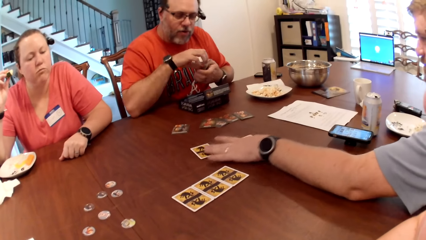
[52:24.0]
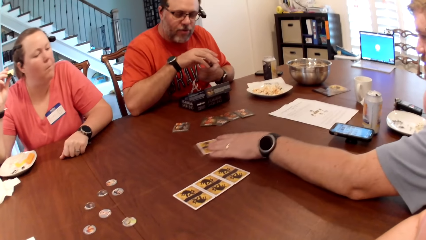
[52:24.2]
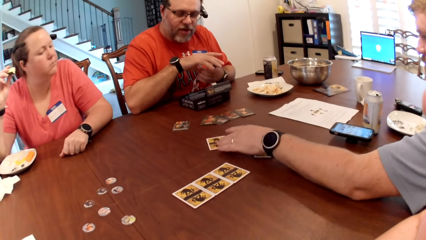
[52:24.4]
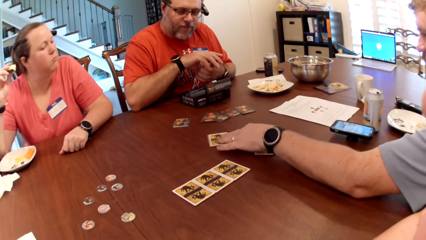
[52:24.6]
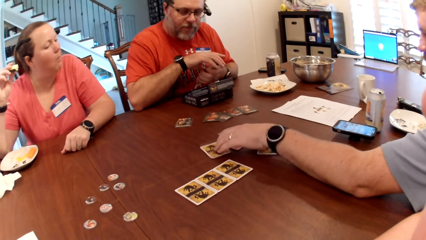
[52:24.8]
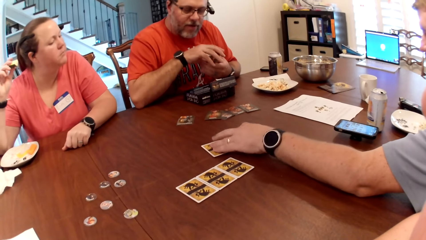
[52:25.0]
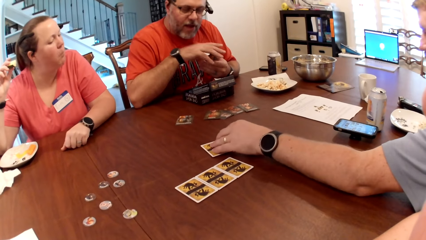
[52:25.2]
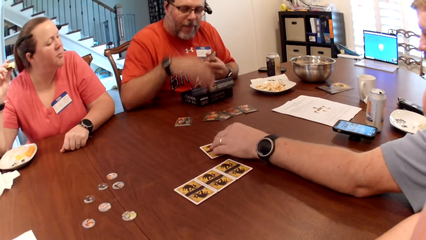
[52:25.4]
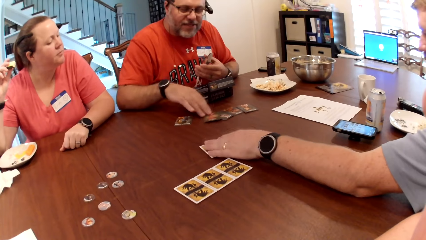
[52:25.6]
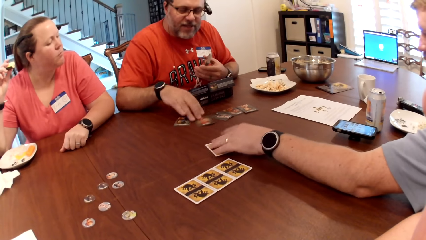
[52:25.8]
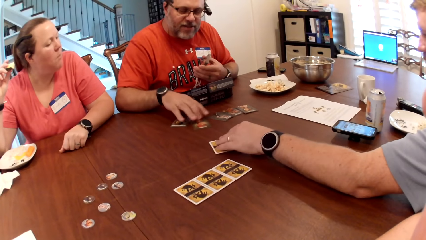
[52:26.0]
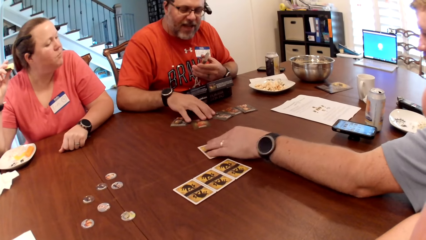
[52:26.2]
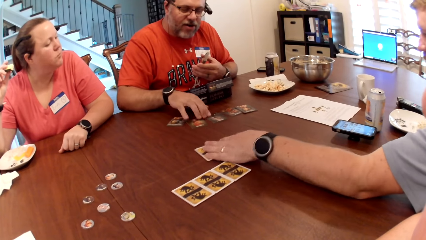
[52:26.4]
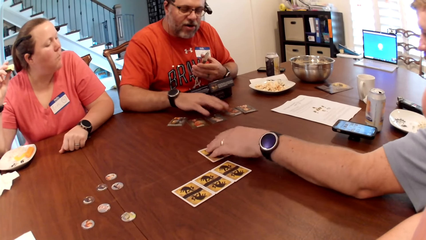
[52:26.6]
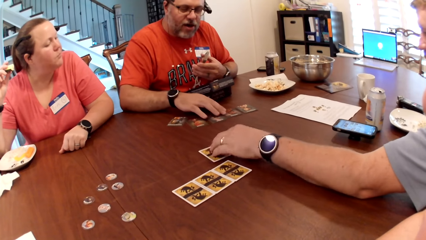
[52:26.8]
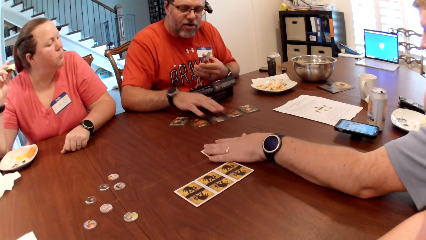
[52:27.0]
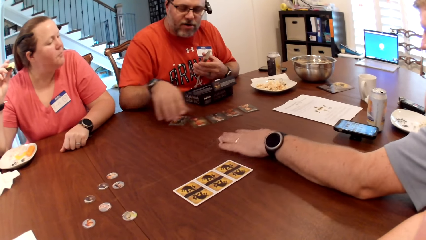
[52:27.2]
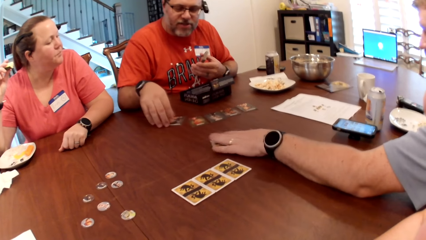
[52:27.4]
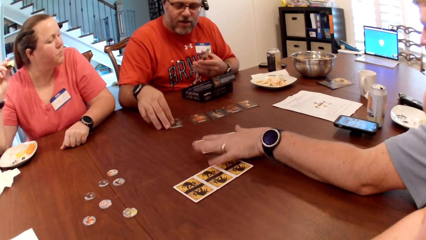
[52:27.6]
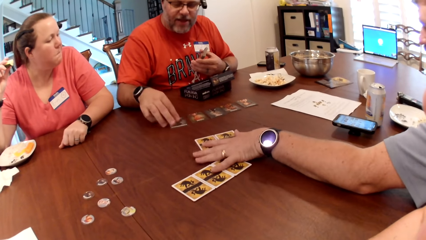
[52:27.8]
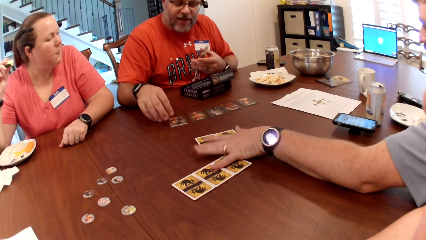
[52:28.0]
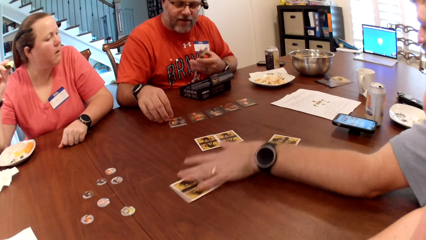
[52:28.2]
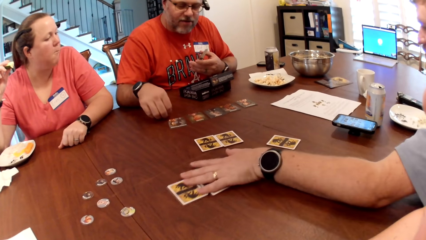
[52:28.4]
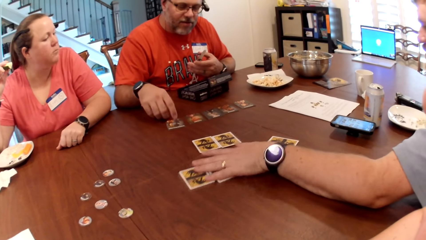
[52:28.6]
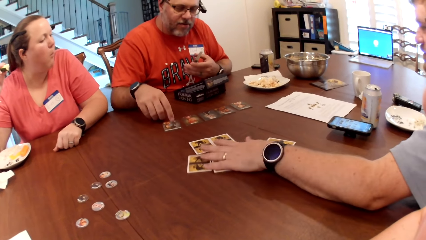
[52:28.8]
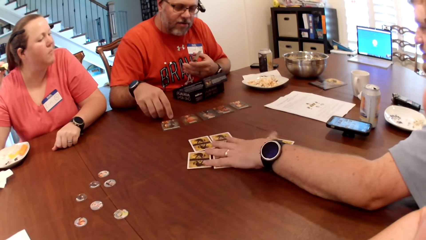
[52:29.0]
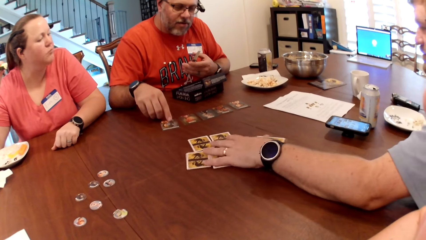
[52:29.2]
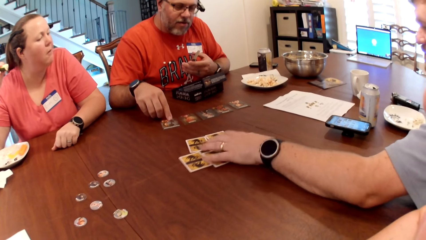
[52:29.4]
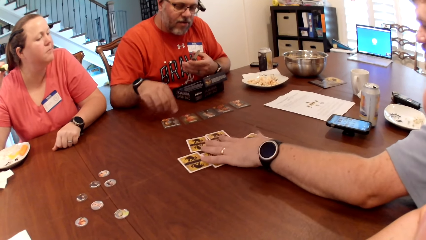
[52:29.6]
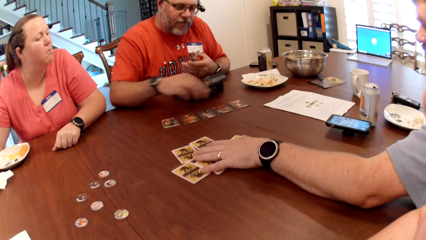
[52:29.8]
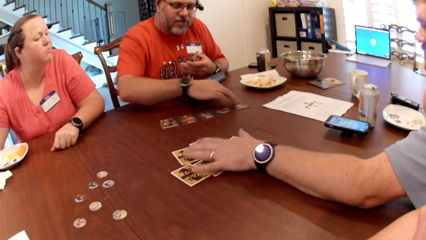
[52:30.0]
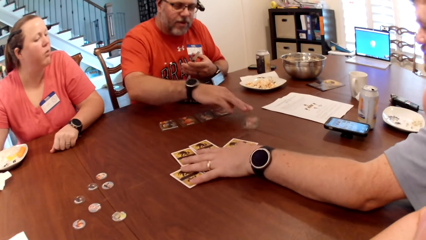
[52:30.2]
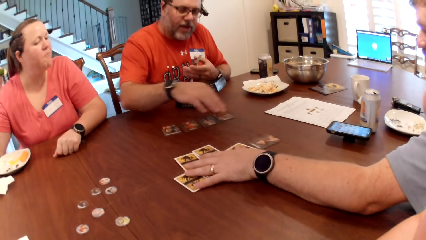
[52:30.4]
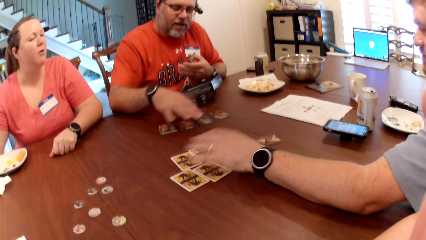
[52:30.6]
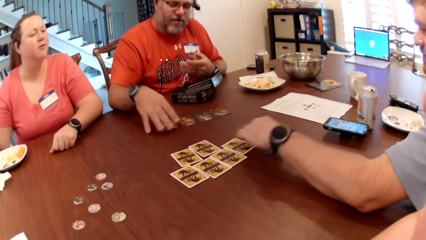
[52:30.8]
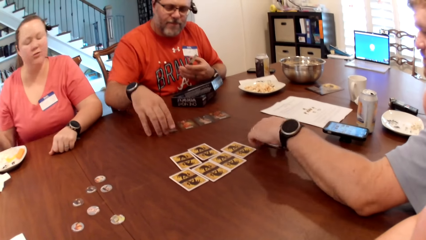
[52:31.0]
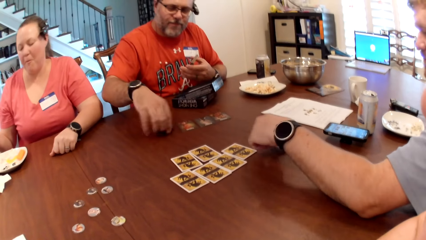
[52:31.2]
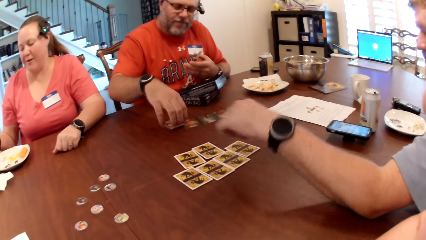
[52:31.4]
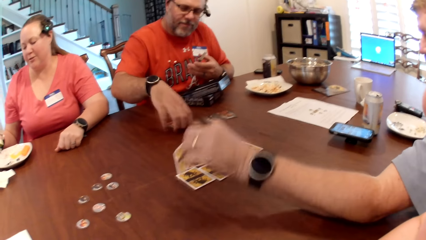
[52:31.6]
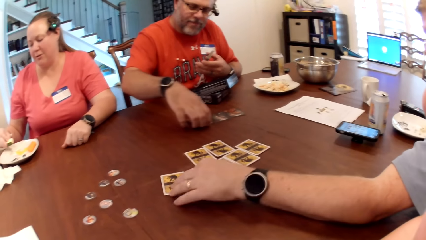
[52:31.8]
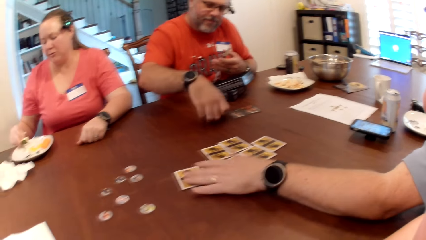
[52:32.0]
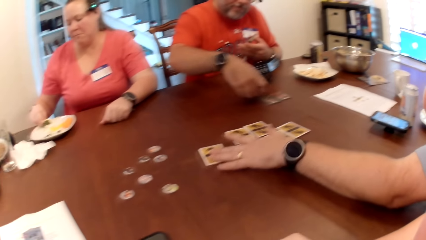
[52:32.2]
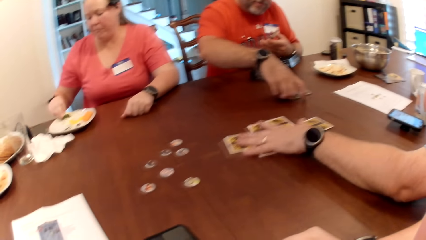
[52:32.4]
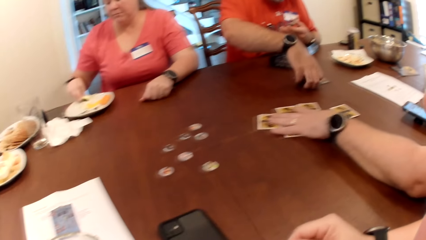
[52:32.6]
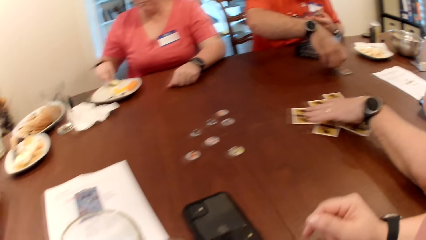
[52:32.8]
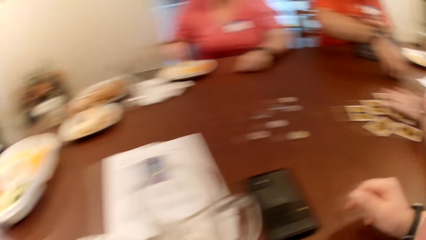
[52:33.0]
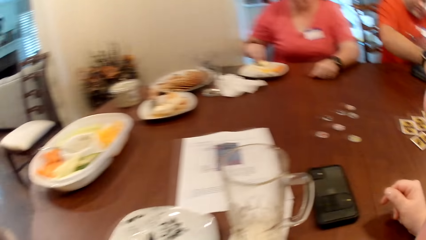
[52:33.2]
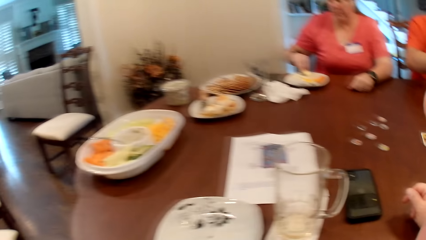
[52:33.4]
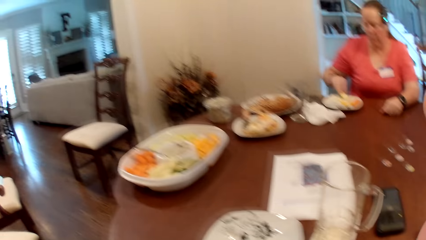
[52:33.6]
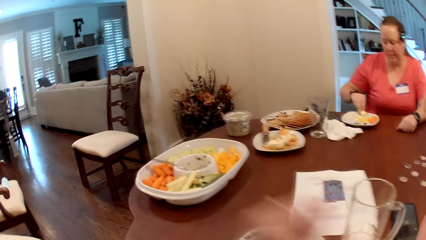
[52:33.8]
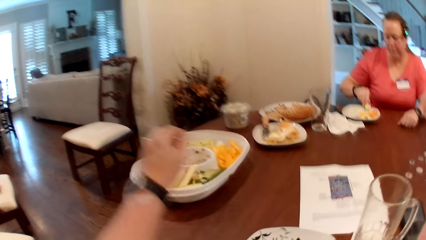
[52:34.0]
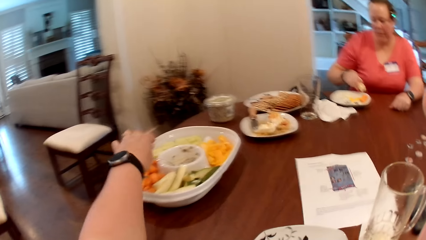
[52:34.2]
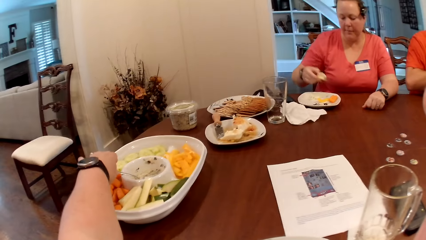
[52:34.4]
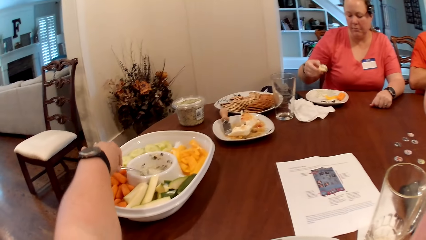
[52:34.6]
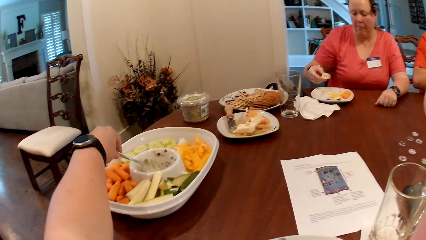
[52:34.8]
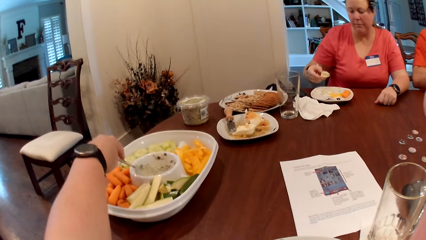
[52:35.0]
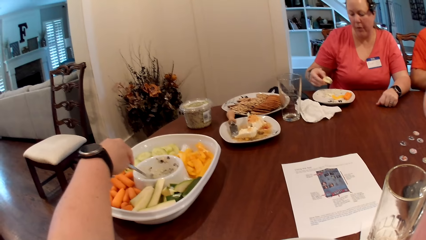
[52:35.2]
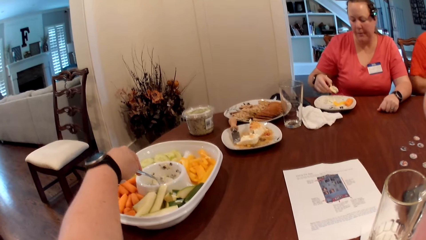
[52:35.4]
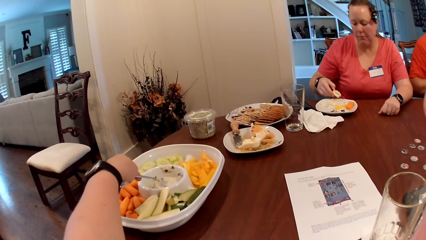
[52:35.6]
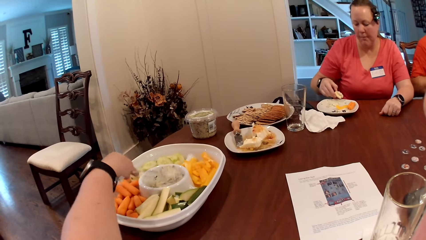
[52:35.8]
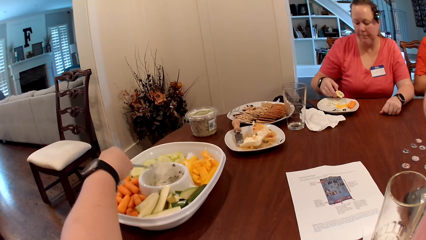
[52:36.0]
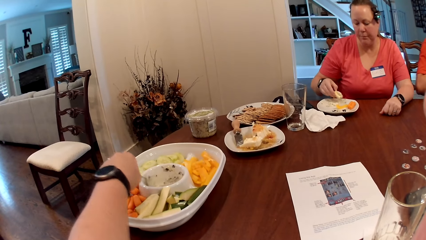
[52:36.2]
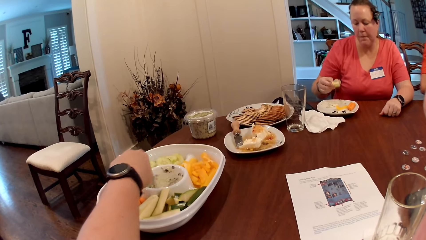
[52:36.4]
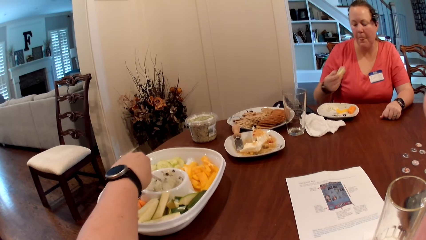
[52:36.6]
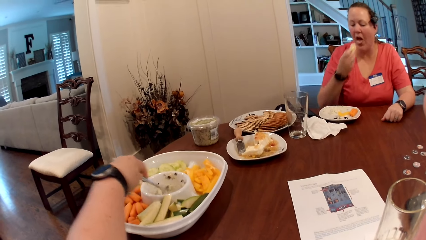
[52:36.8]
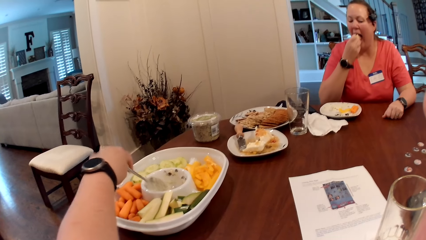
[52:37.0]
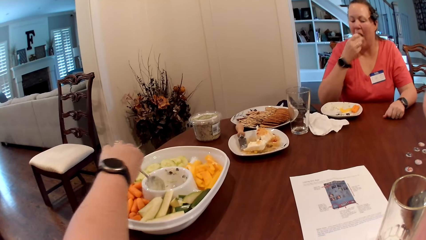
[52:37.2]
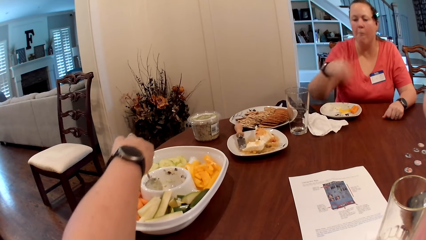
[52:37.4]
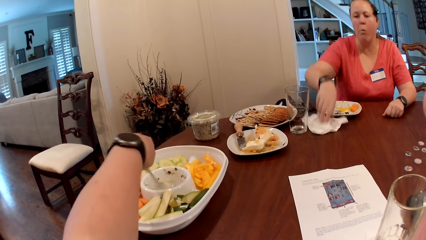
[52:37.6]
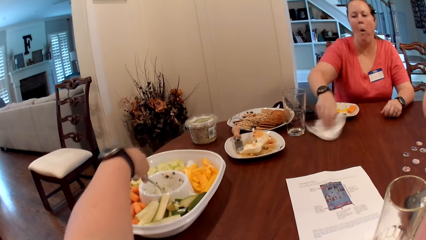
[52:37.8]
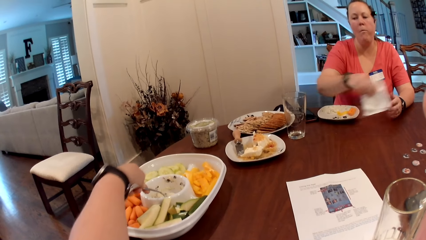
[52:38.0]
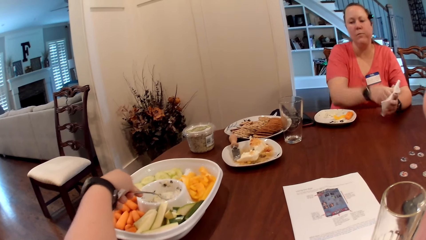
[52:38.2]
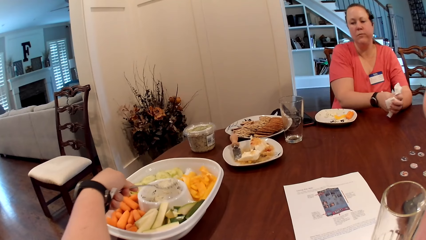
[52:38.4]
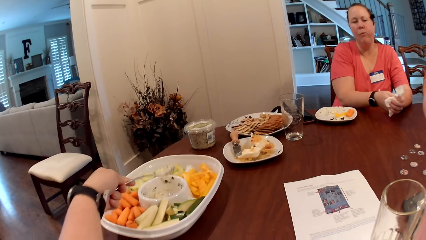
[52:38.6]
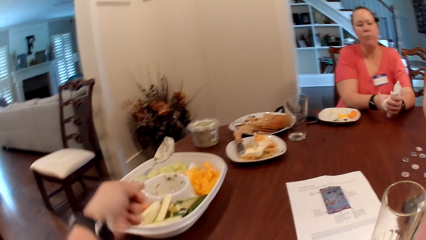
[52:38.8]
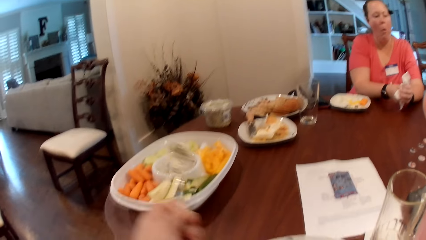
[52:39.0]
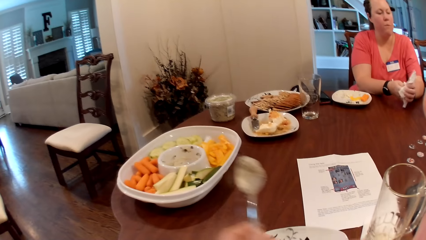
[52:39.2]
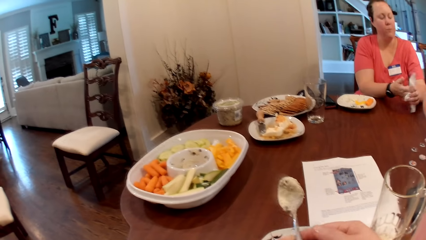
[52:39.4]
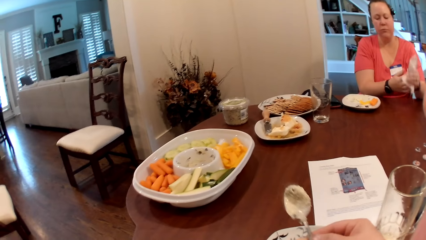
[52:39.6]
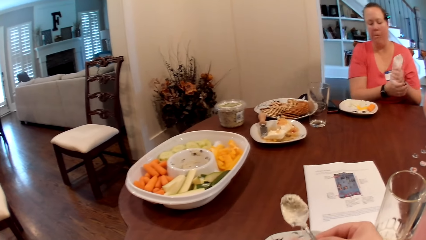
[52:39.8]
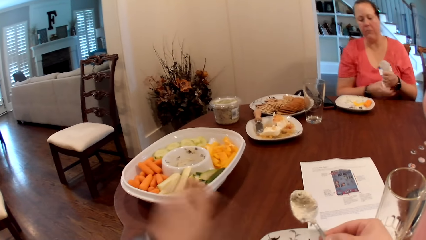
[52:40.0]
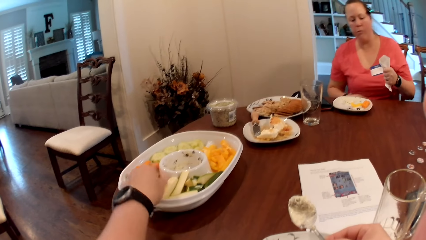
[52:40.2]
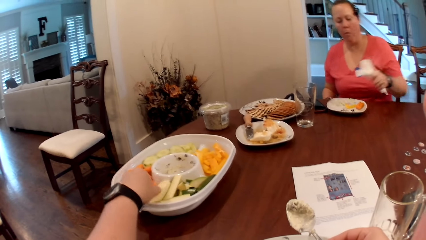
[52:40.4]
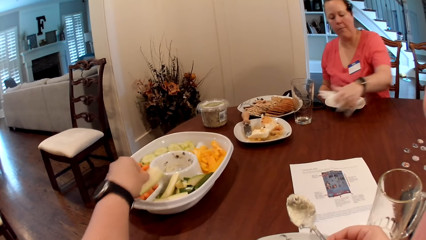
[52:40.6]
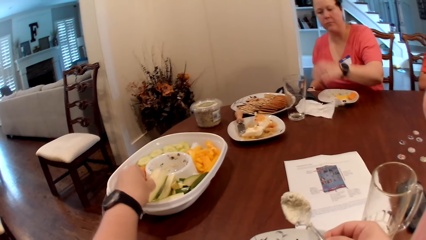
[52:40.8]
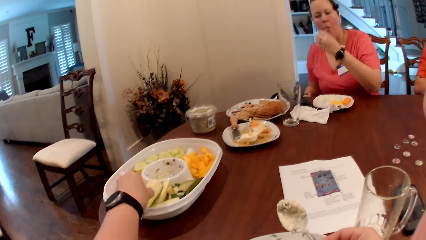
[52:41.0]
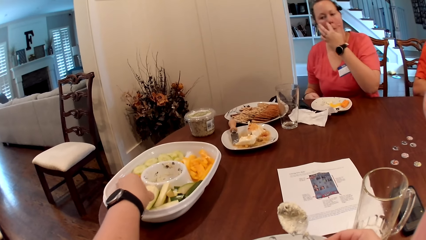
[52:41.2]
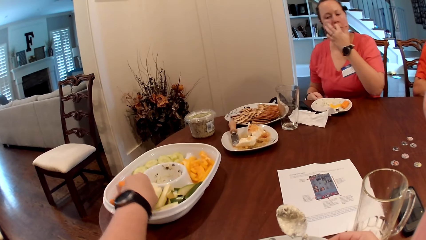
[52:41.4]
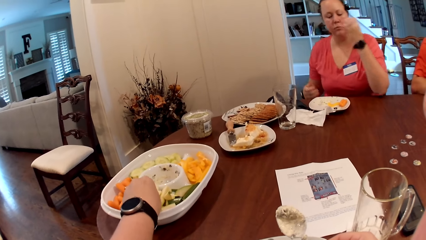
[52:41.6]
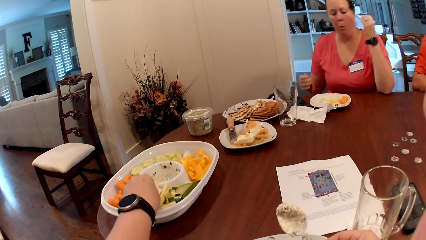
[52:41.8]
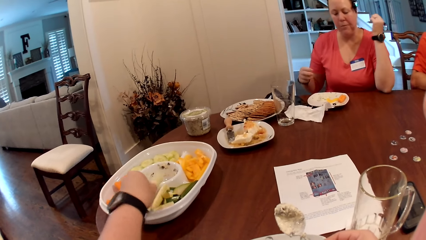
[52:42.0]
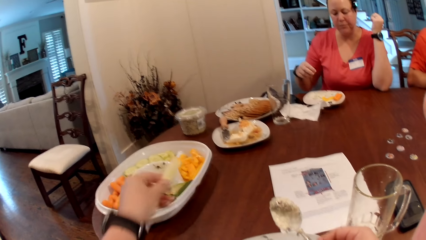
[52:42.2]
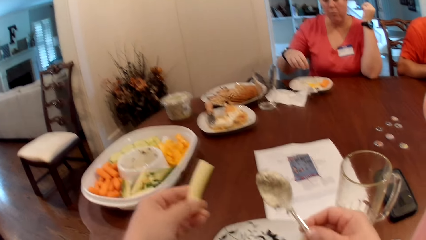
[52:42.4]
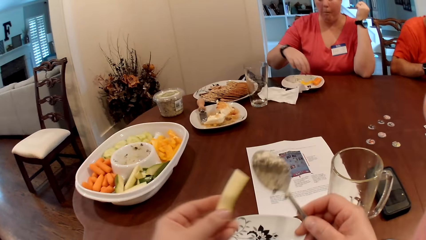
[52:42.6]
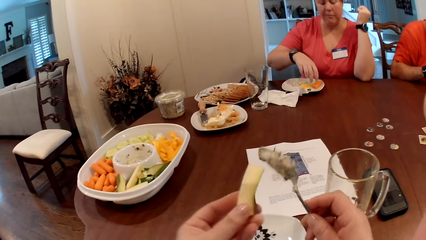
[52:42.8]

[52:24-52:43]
The man places the card in his left hand with his right hand. Another man moves the cards on the table with his left hand. The first man adjusts the cards on the table with his right hand. The other man moves the cards on the table with his left hand. The first man stacks the cards on the table with his right hand. The other man picks the card from the table with his left hand, drops the card on the table with his left hand and moves the cards on the table with his left hand. A woman takes mayonnaise from the plate with a piece of cucumber in her right hand. The camera wearer picks the food in the plate. She picks the spoon from the bowl on the table with her left hand and scoops mayonnaise from the bowl with the spoon in her left hand. The woman eats the piece of cucumber in her left hand. The woman picks the paper towel from the table with her right hand and cleans both hands with the paper towel. The camera wearer transfers the spoon from her left hand to her right hand. She picks a piece of cucumber from a tray with her left hand. The woman drops the paper towel on the table with her left hand.
